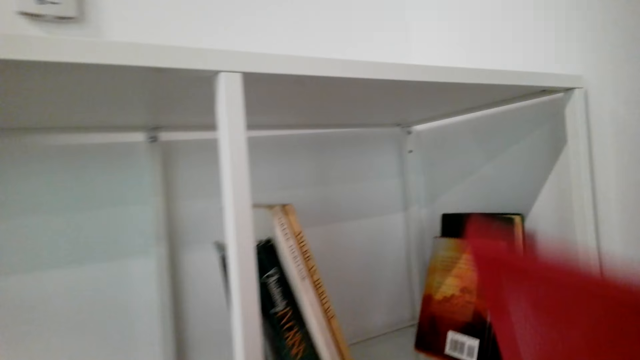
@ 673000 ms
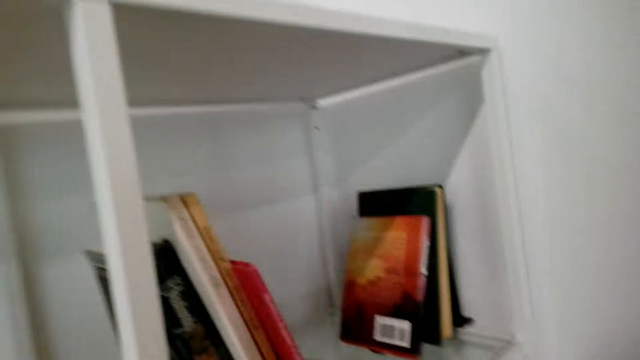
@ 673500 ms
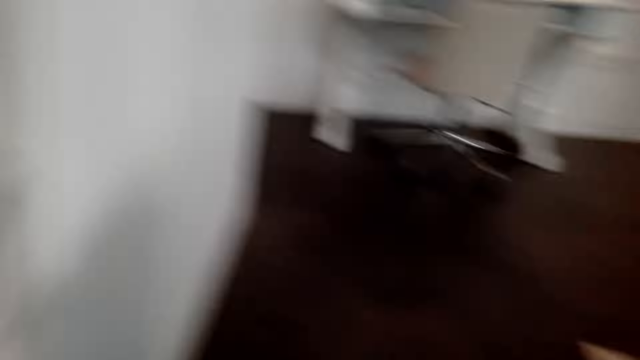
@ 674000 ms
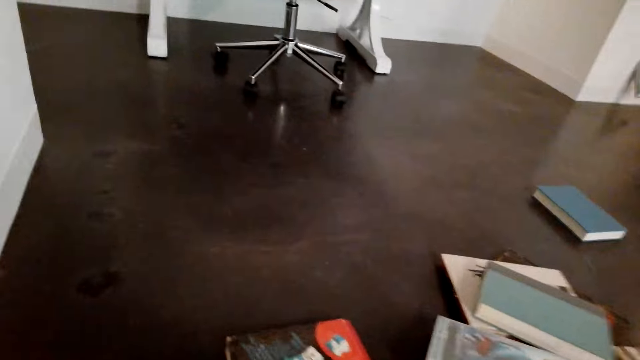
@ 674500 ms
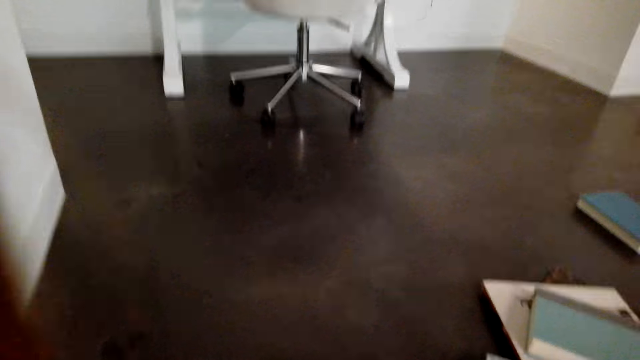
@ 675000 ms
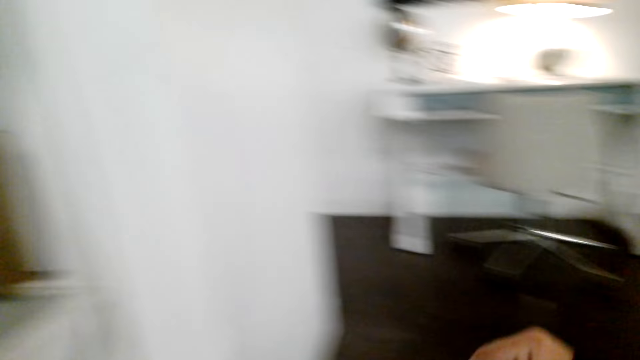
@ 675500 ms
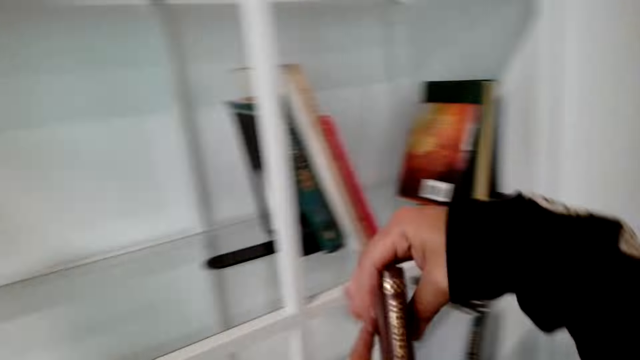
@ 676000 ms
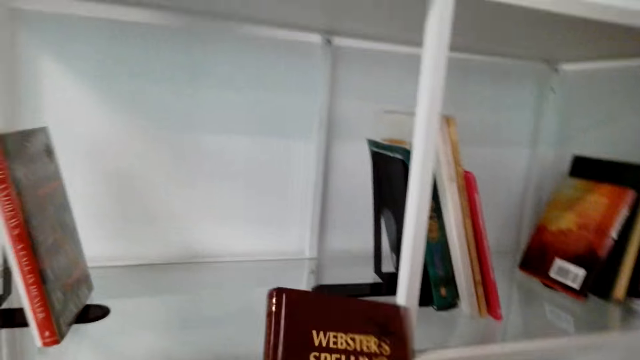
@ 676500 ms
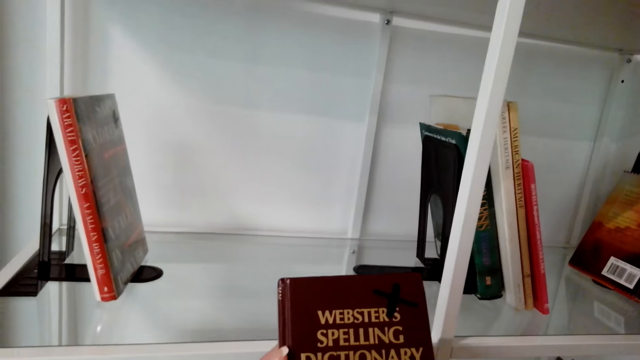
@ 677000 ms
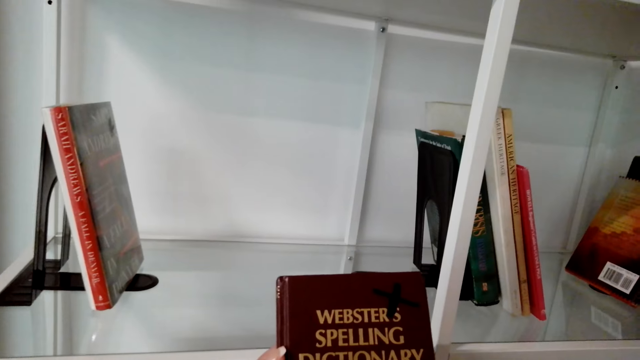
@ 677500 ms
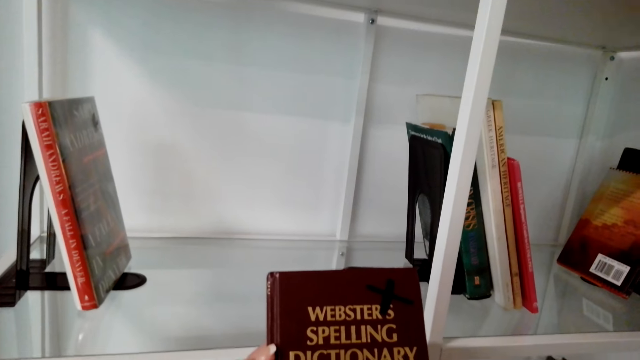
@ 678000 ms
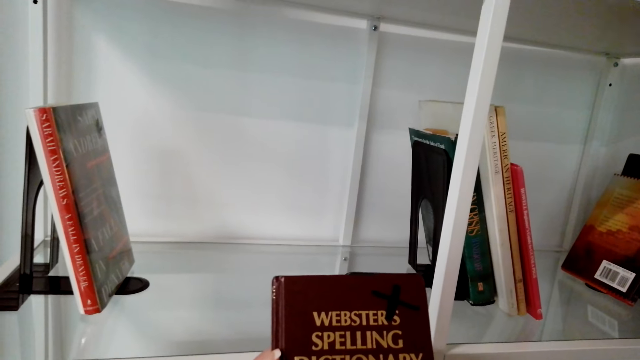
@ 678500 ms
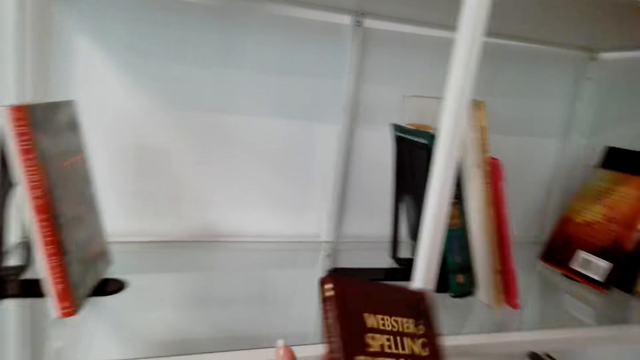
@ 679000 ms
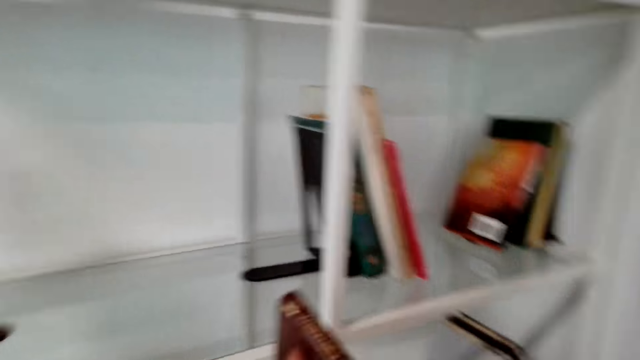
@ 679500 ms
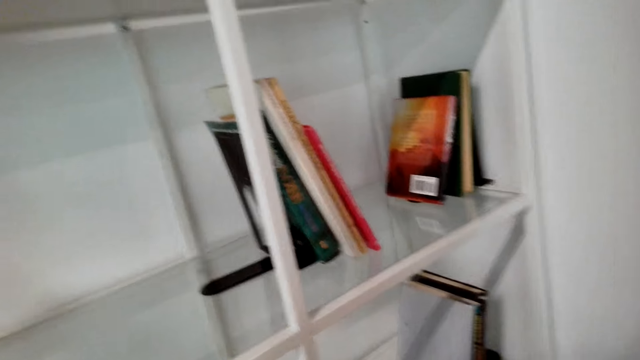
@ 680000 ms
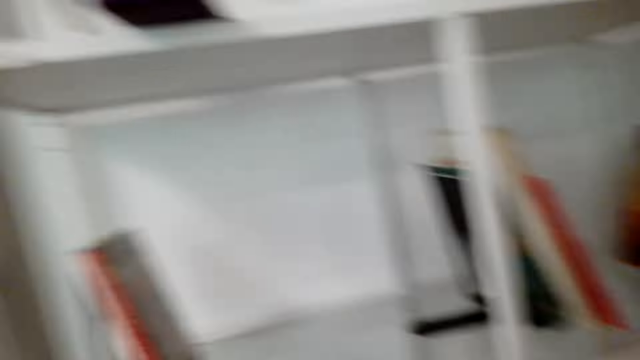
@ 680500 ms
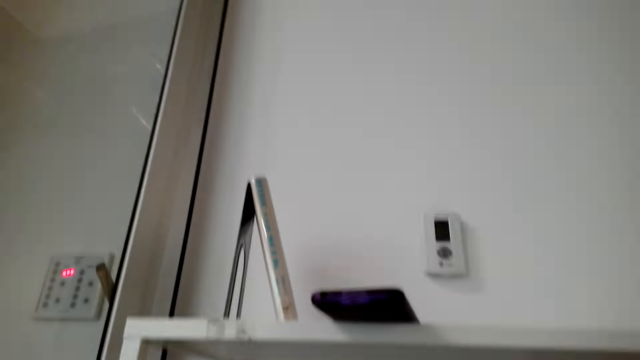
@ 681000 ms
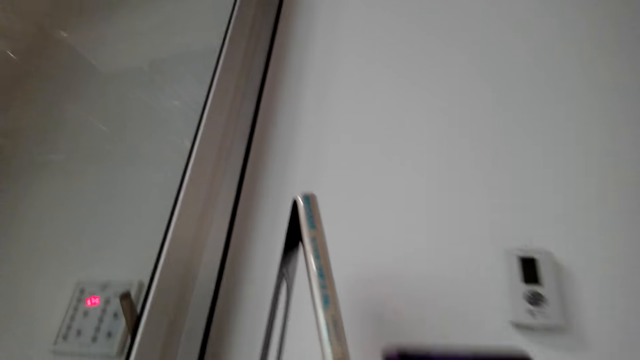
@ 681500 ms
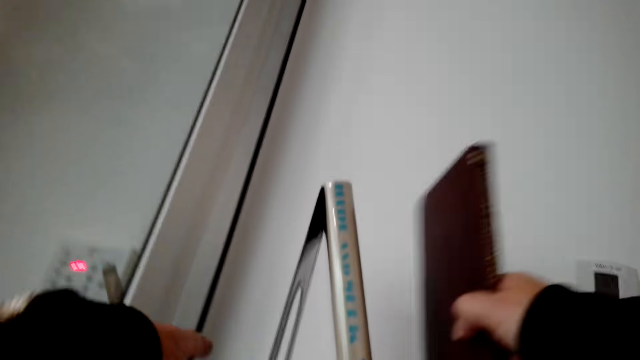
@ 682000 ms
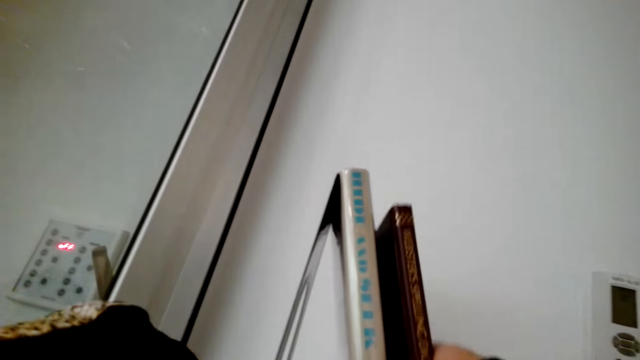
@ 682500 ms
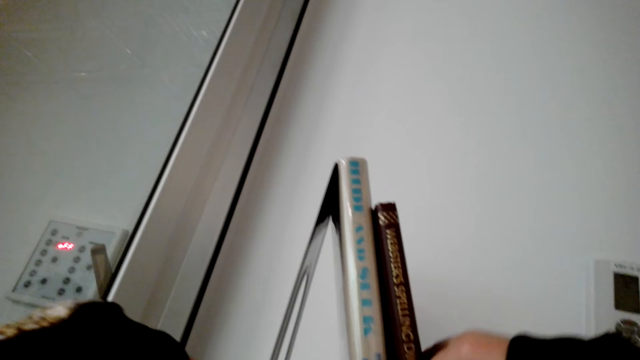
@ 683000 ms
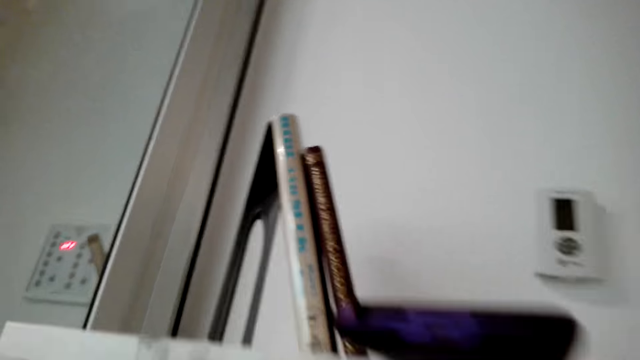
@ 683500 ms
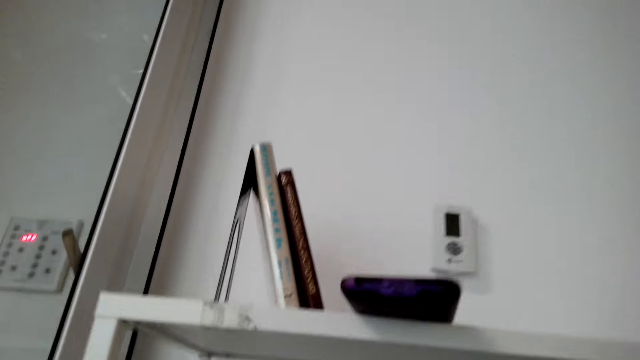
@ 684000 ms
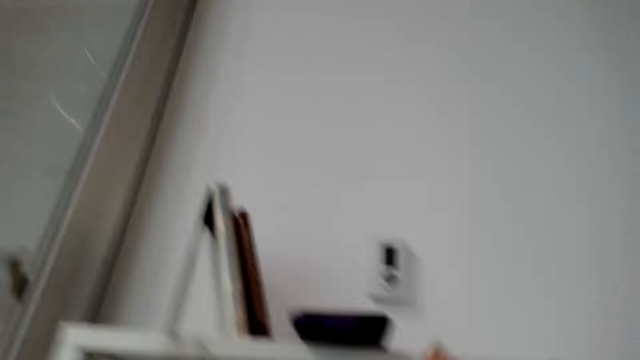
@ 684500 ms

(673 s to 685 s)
The camera wearer arranges books in the shelves. They pick books from the floor and arrange the books in the shelves. They sing, talk and laugh. They put the book in the shelf.

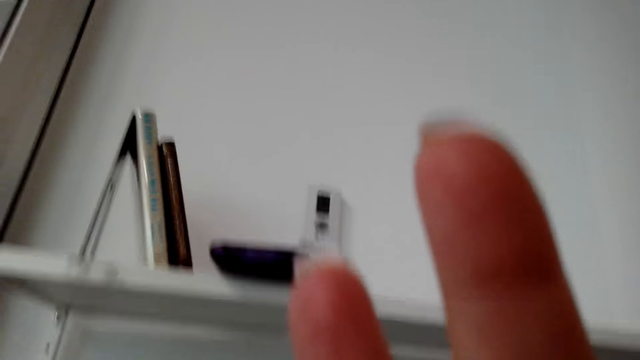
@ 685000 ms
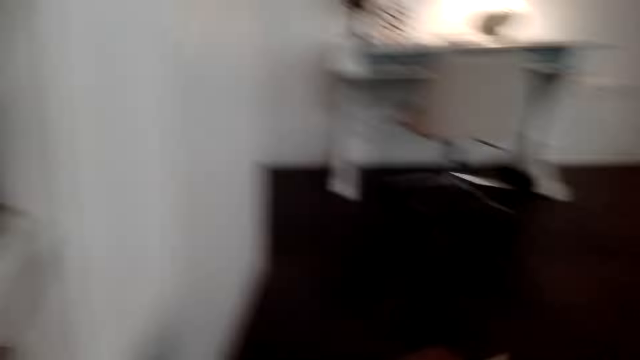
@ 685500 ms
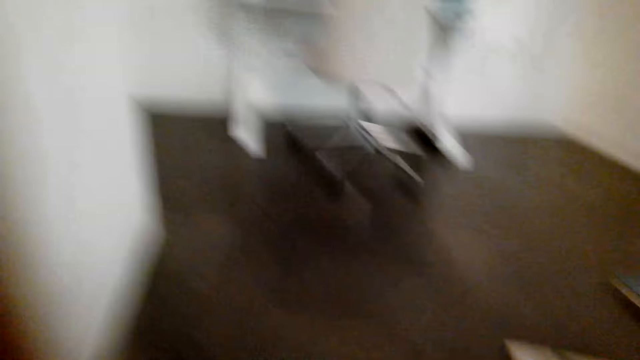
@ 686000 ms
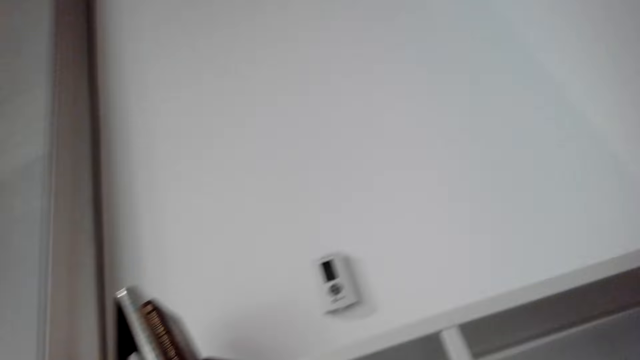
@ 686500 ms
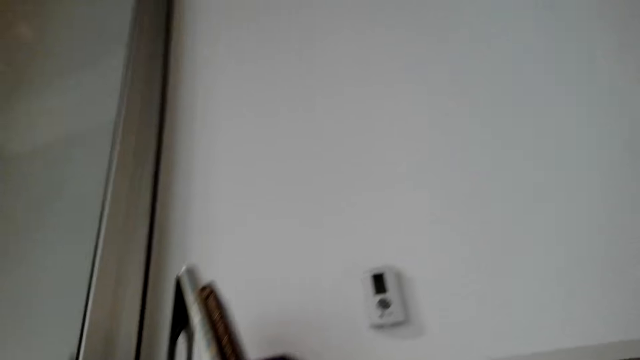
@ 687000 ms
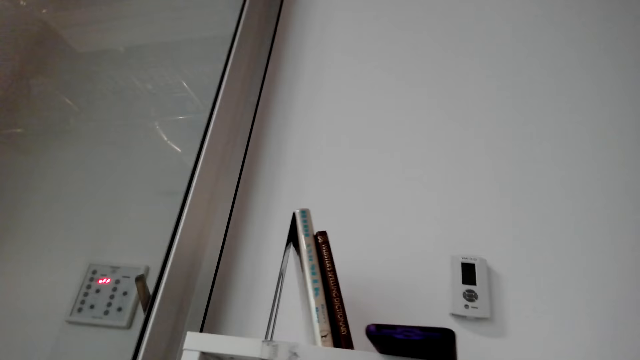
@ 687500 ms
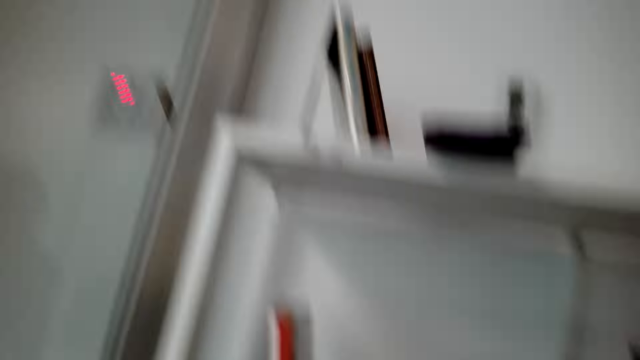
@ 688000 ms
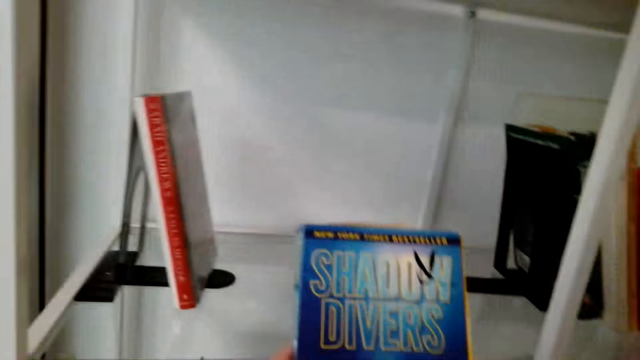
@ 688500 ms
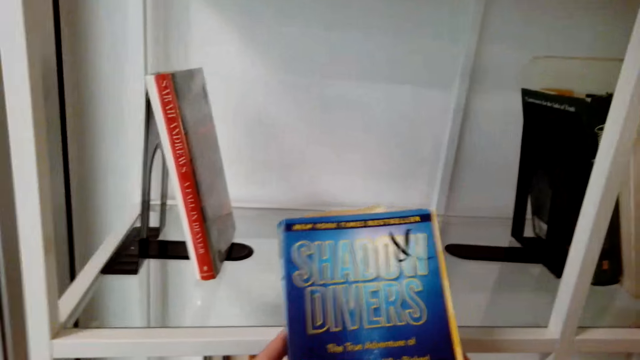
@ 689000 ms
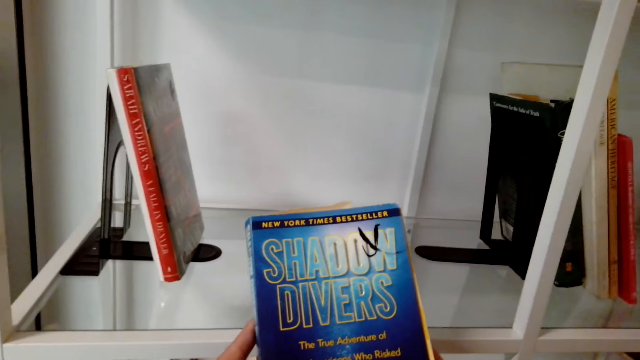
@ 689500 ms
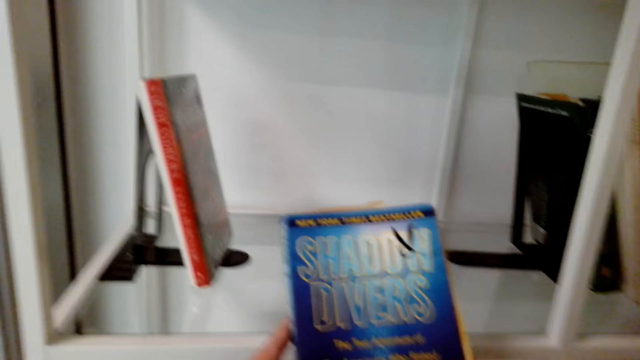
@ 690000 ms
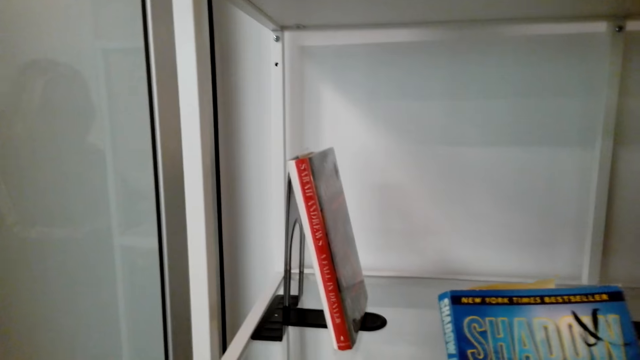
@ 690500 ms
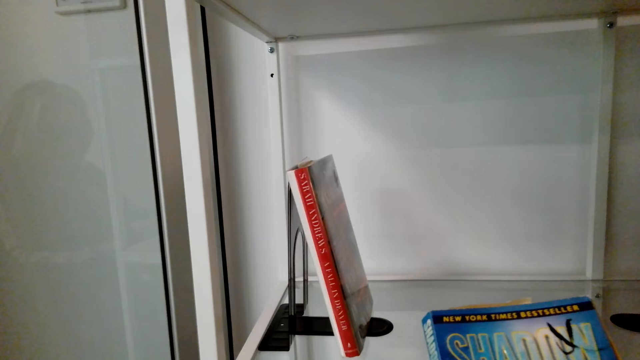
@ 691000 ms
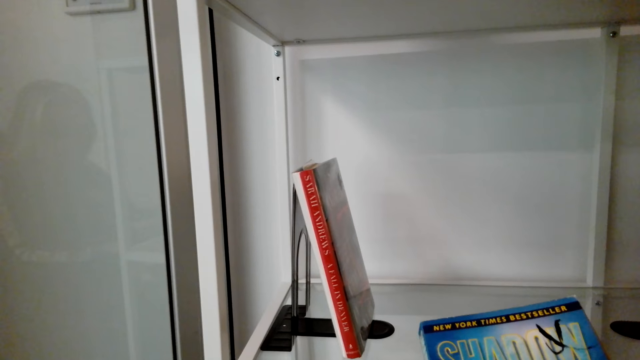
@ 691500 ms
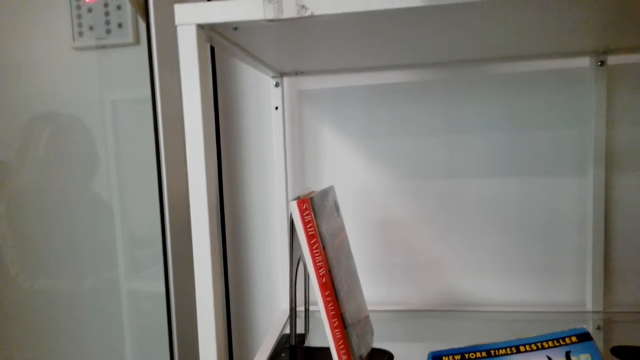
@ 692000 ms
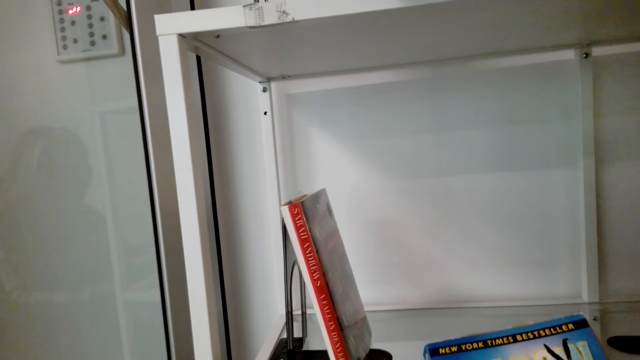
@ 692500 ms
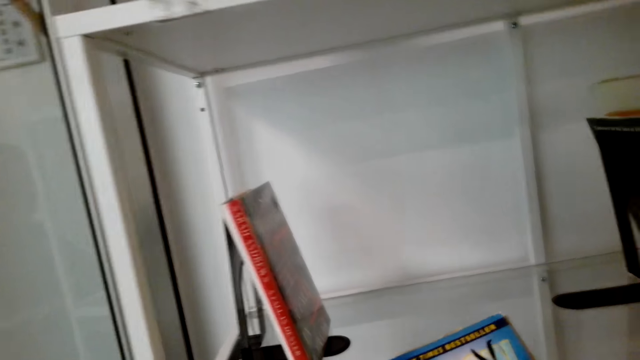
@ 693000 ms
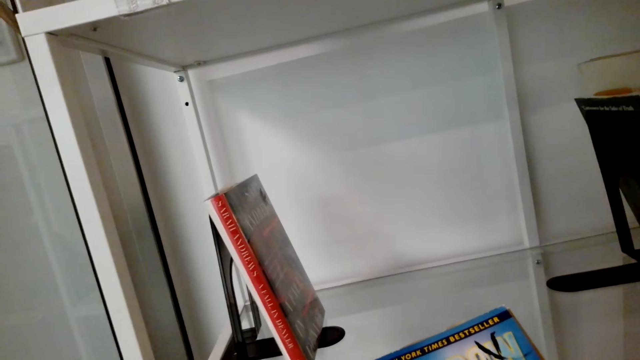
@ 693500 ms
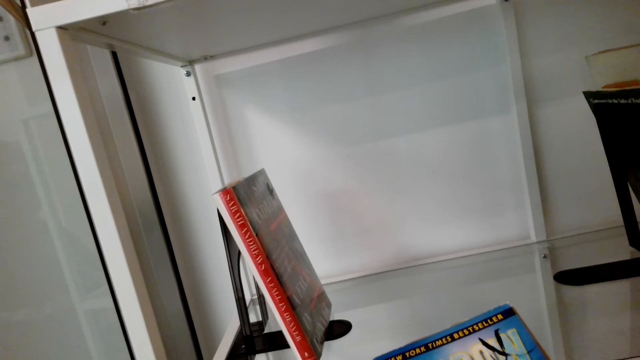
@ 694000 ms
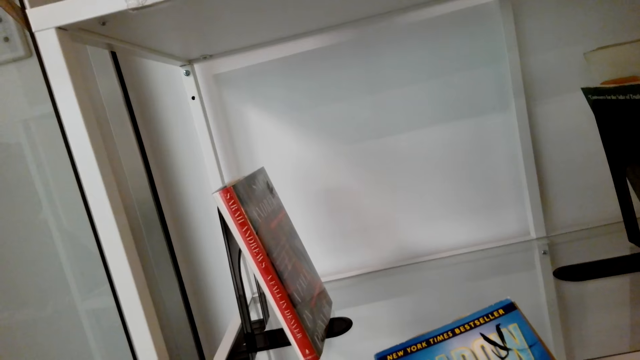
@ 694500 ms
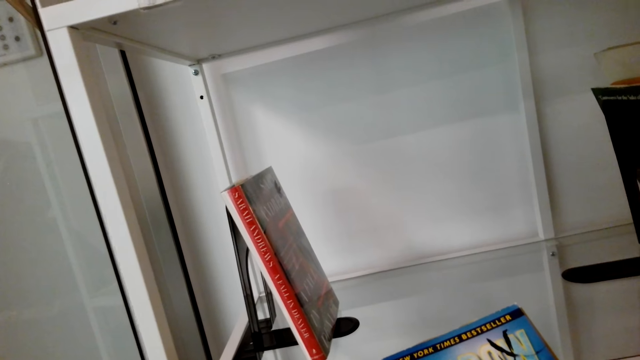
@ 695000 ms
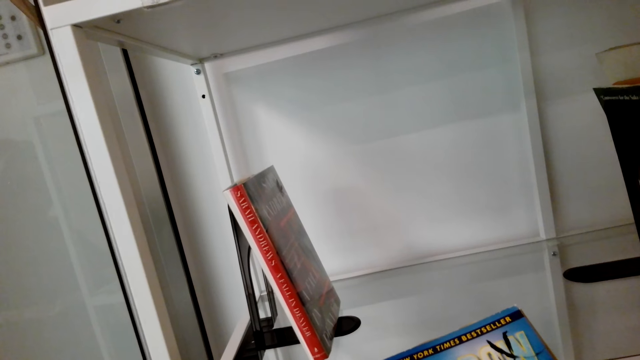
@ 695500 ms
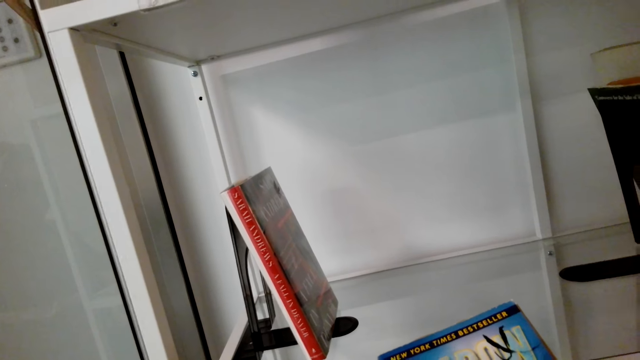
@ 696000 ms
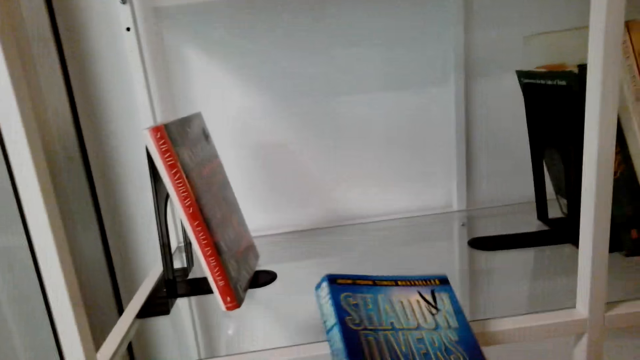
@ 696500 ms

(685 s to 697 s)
The camera wearer raises a hand. They pick books from the floor. They talk. They stare at the book.
